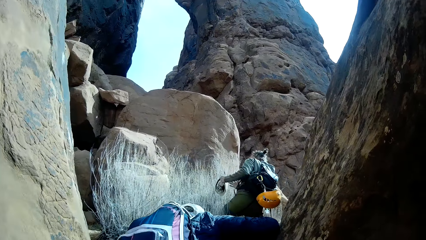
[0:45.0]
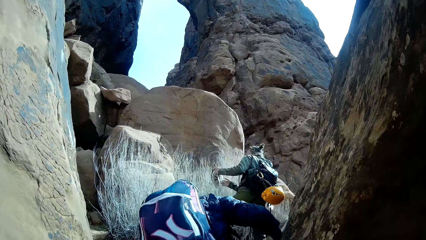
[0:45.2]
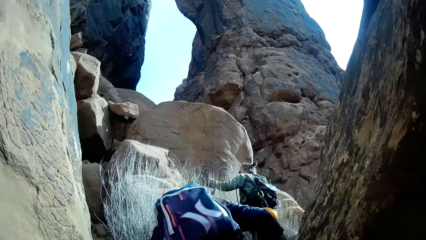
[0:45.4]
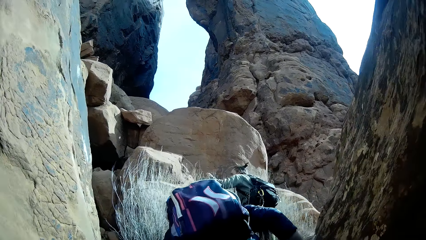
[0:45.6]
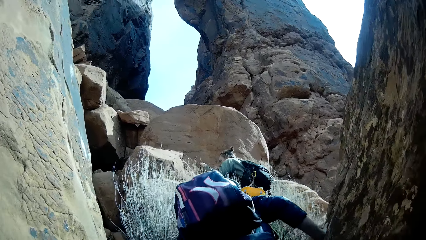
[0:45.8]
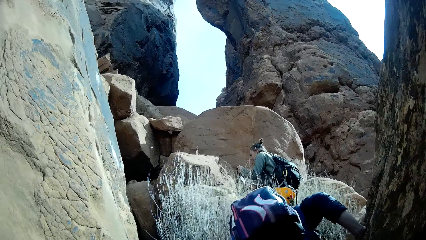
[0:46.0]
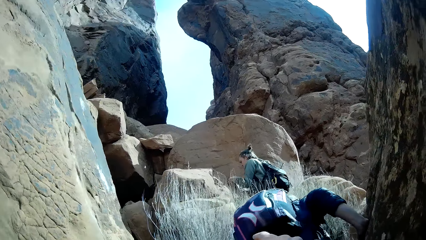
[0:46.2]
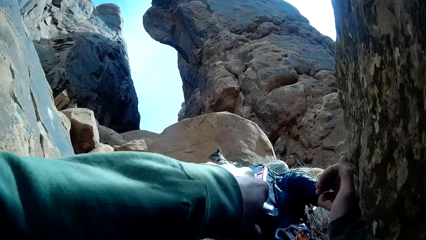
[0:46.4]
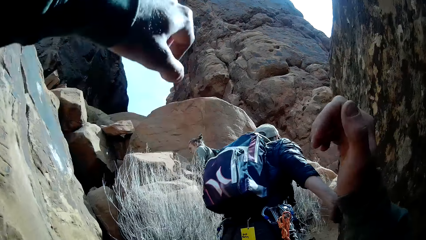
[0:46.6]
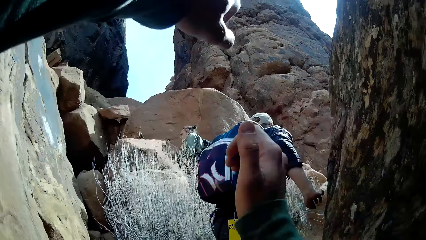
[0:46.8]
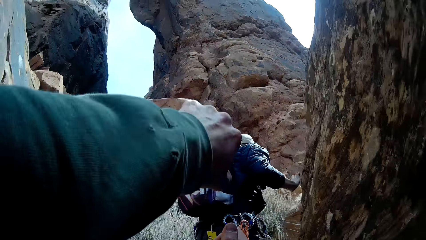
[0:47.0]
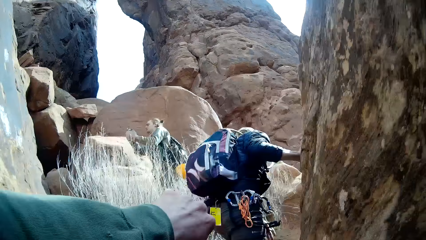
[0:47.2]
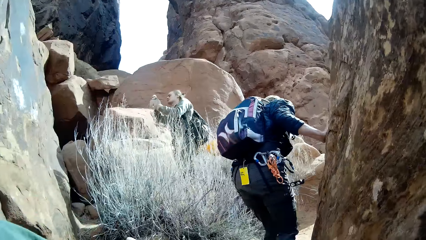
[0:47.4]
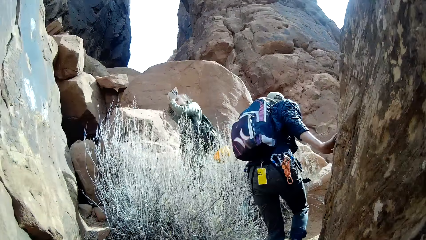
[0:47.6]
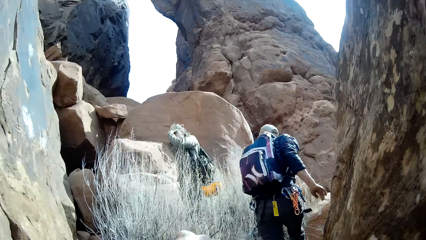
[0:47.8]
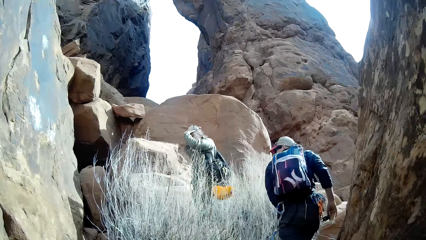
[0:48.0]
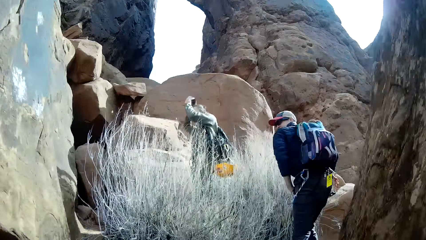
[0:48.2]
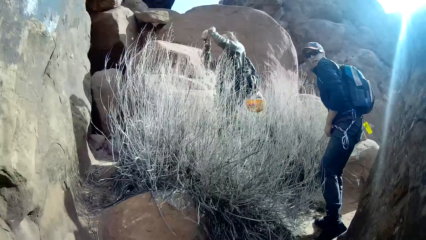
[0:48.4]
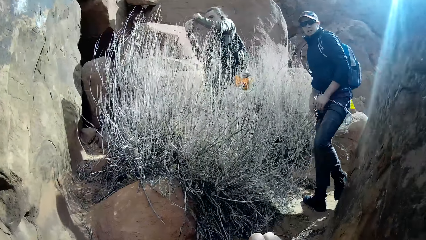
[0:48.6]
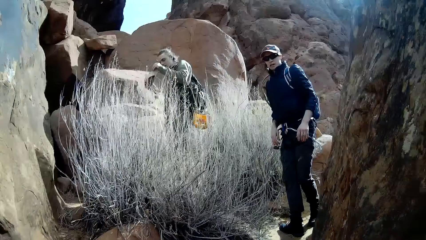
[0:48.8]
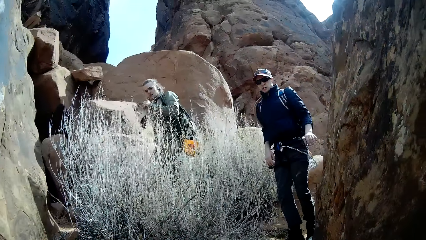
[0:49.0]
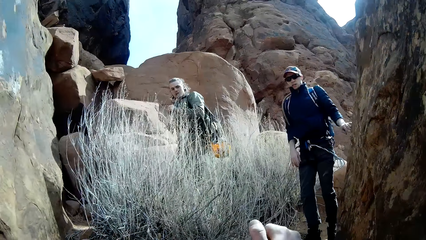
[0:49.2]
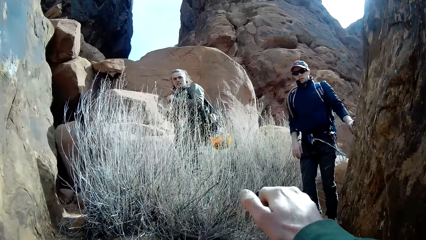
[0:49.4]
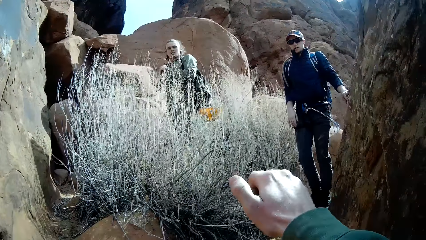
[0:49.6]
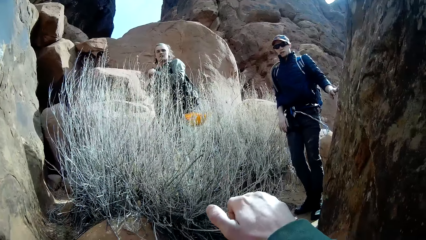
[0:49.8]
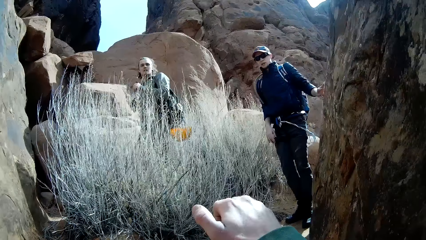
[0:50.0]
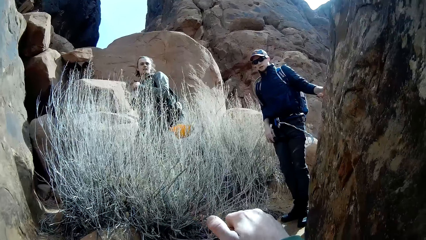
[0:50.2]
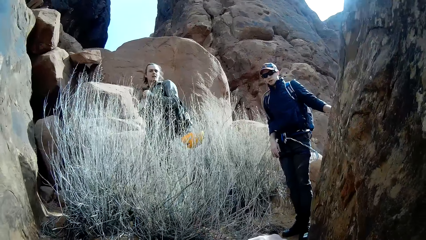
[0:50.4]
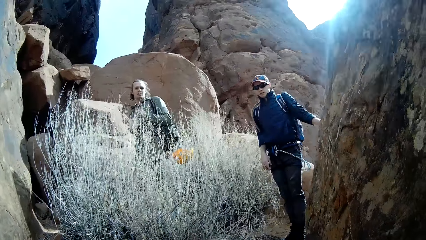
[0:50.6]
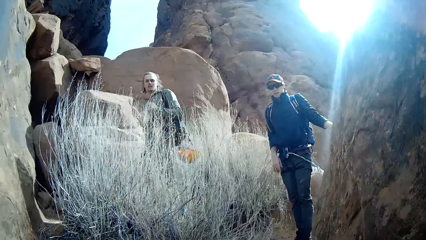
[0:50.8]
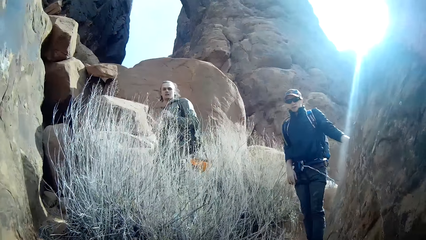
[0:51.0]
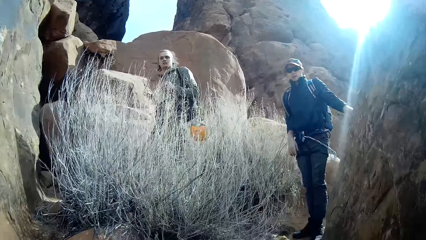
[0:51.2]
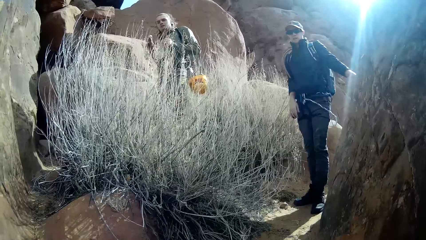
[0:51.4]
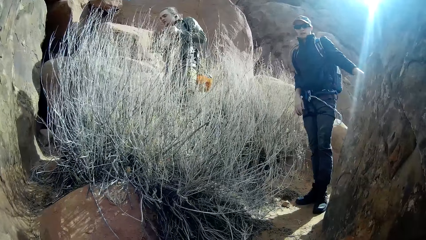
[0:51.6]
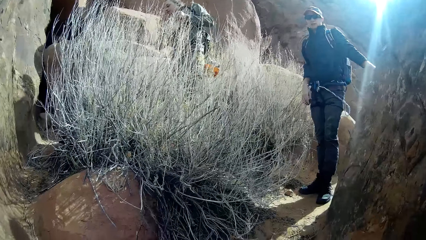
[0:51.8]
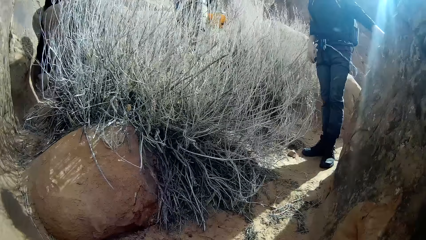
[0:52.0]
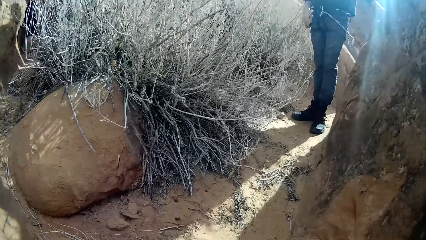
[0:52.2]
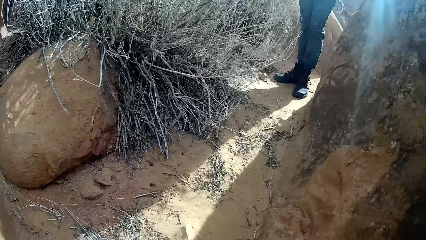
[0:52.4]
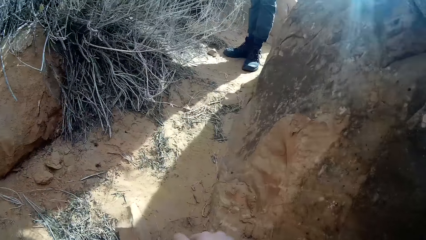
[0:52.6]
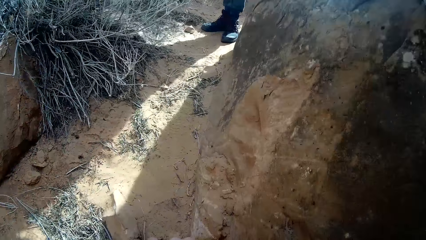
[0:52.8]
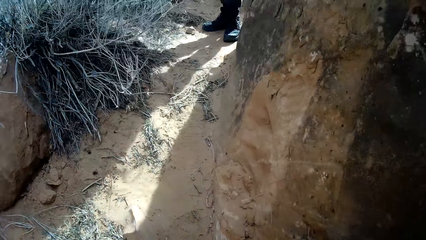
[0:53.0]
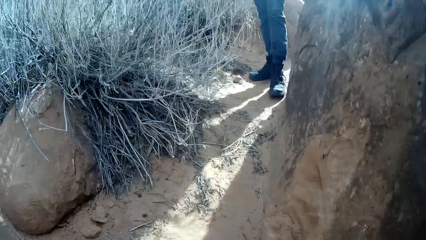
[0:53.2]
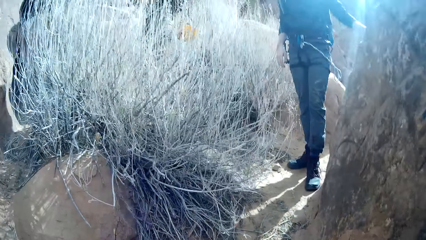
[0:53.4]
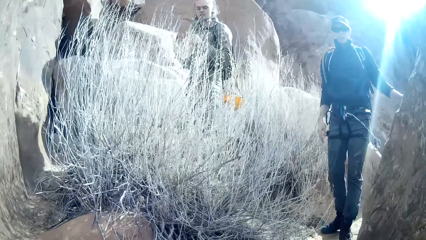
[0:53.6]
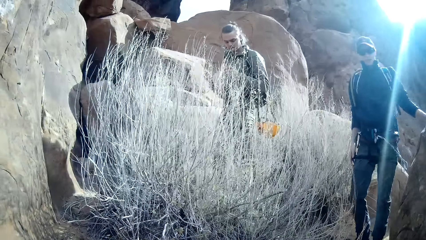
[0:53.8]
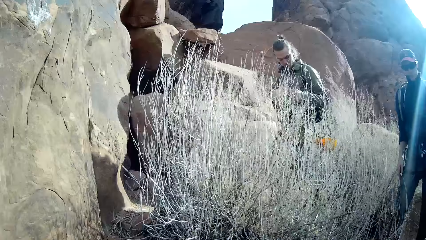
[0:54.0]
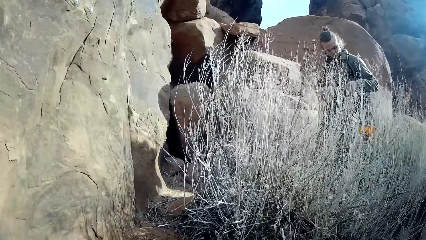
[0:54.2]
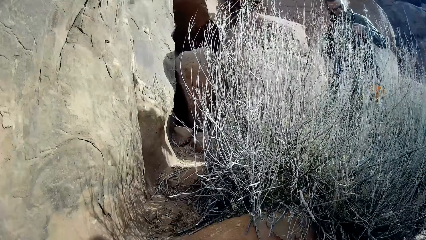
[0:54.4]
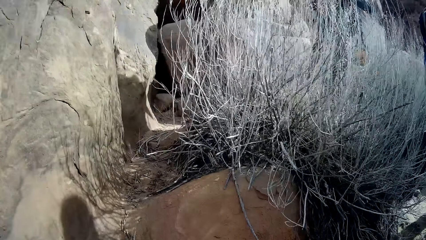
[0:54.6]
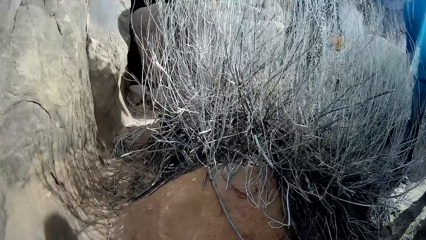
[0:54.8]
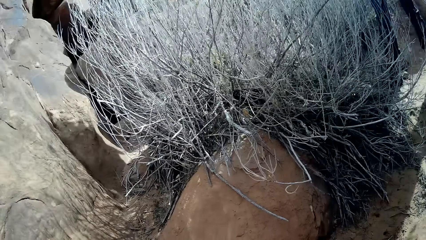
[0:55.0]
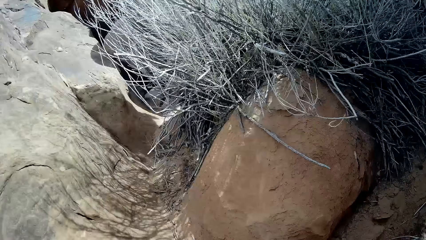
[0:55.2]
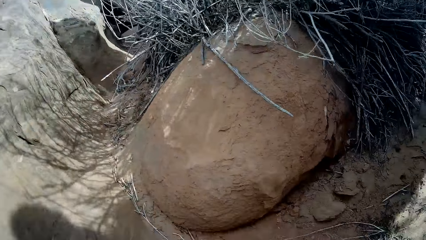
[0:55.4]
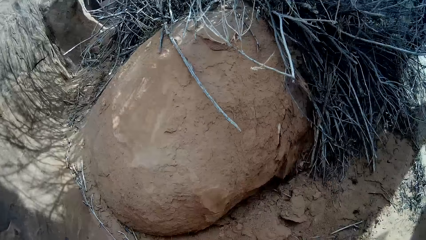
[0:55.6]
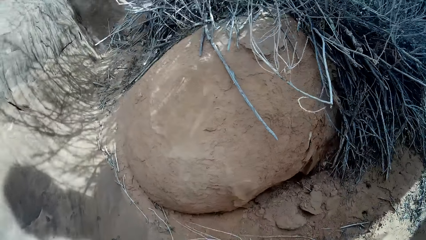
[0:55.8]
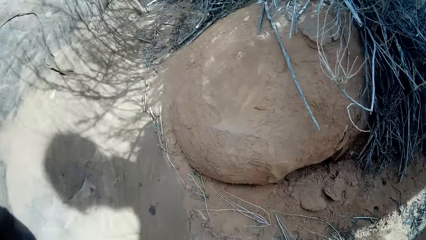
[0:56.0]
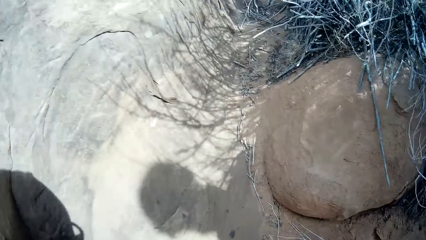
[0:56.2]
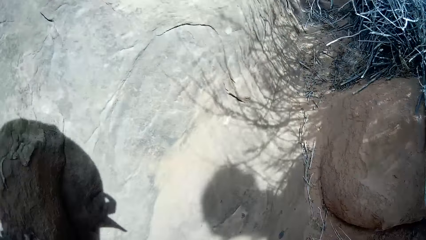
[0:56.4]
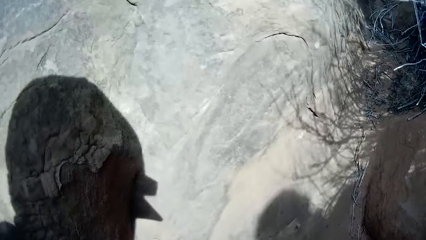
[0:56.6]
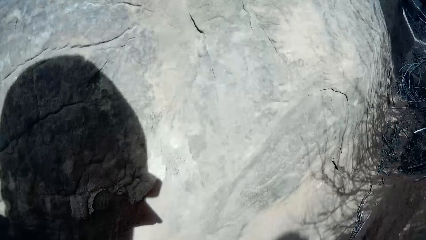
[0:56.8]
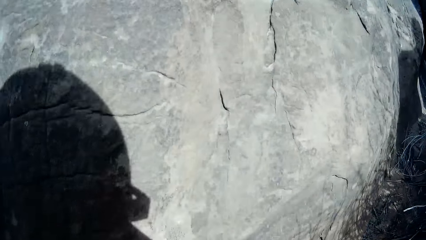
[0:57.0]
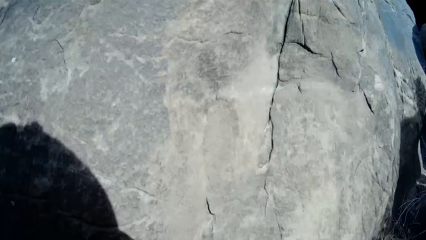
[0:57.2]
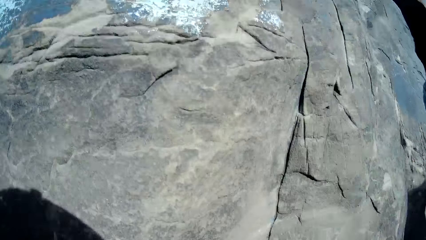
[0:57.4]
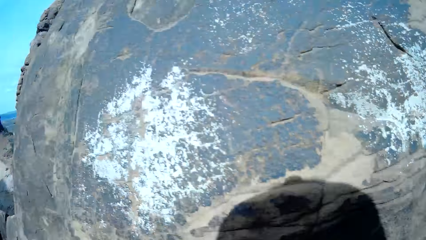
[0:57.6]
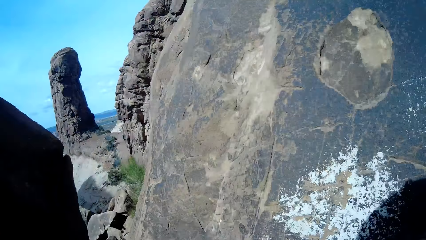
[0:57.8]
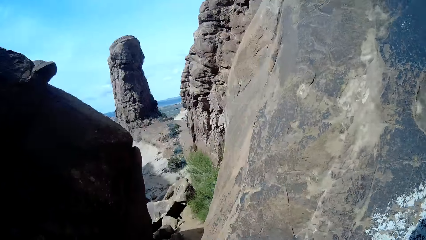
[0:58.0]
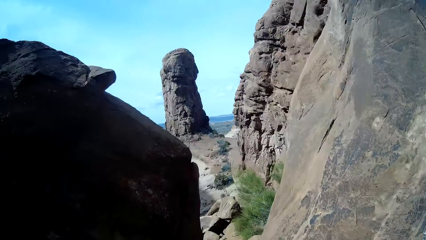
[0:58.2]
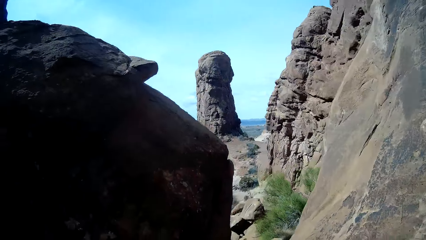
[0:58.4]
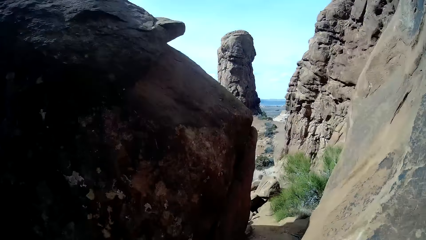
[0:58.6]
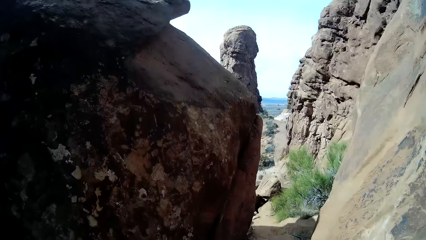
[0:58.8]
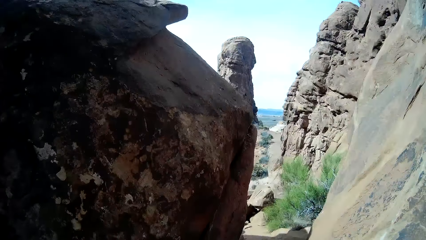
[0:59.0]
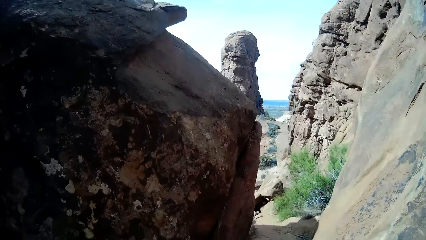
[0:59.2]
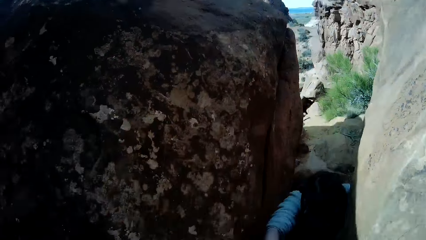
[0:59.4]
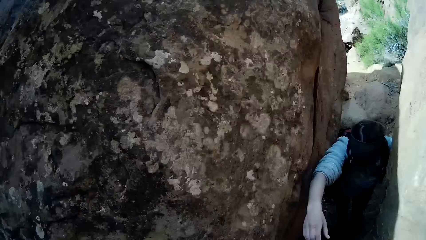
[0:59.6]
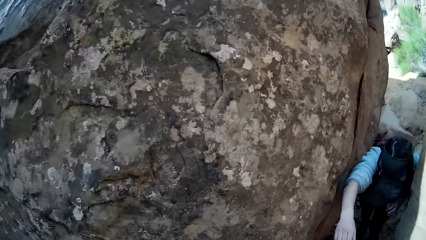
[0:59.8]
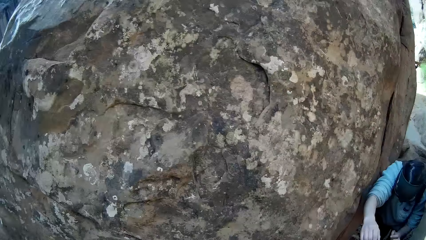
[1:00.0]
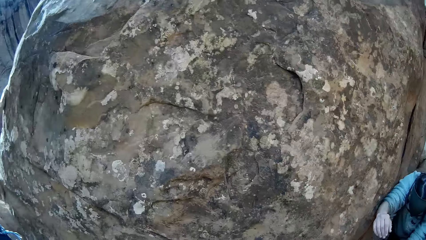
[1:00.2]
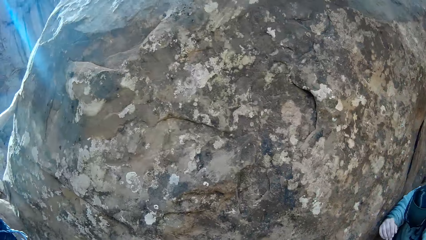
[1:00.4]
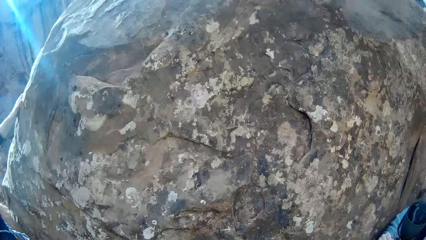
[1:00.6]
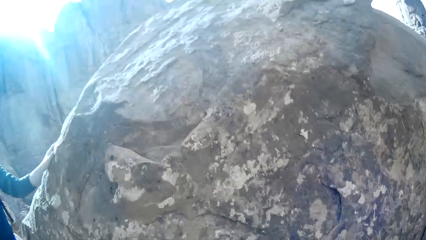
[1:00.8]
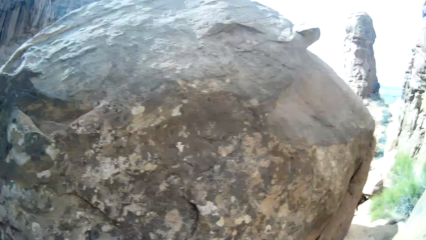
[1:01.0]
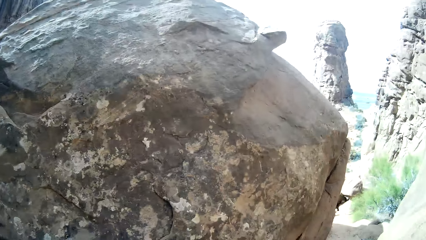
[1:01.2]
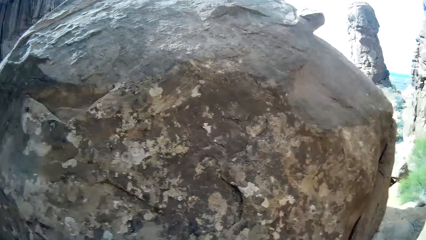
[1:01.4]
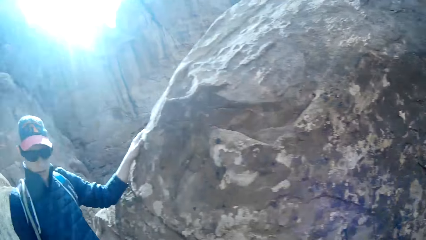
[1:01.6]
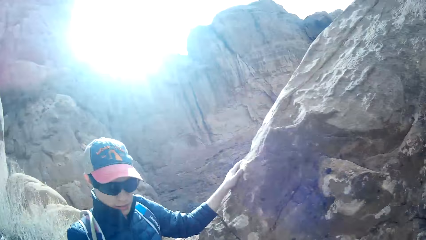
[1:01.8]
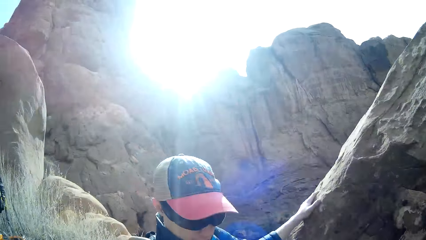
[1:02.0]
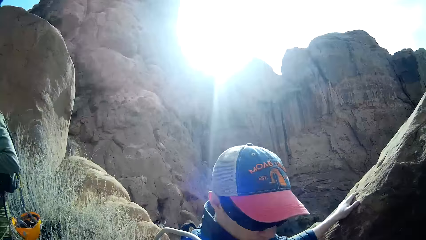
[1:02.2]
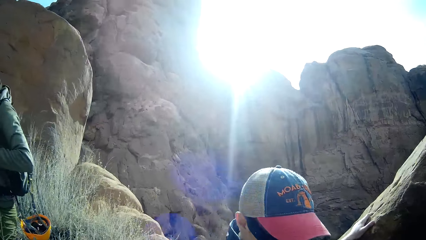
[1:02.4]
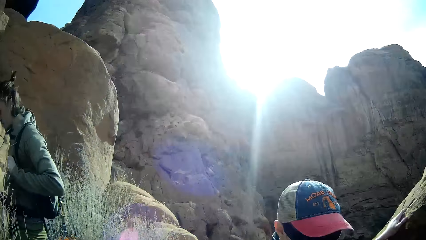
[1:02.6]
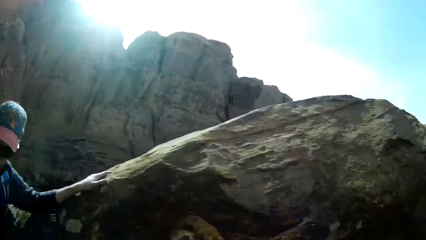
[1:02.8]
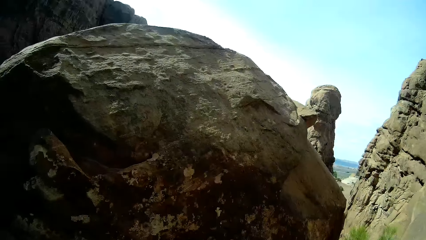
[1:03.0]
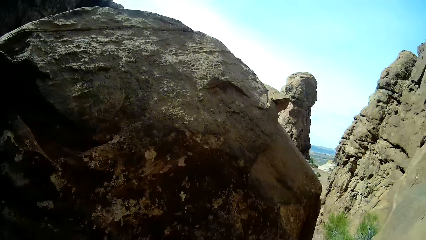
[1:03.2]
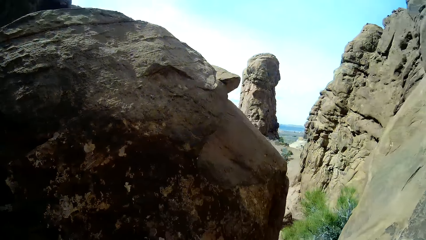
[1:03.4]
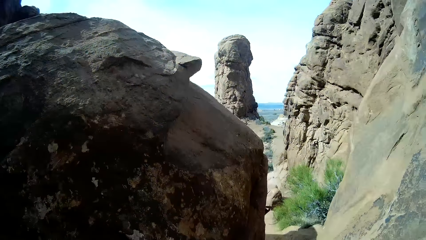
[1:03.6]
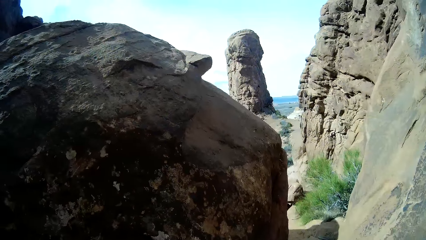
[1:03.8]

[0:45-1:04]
The camera wearer stretches both hands forward. They interact with a man and another man. A woman climbs the mountain.
